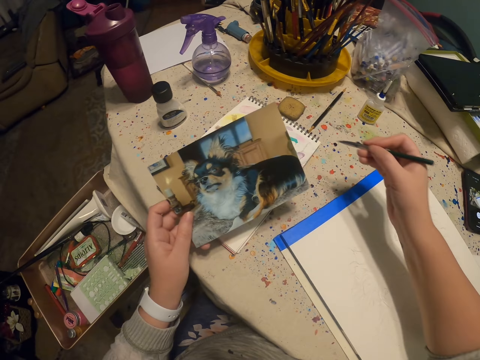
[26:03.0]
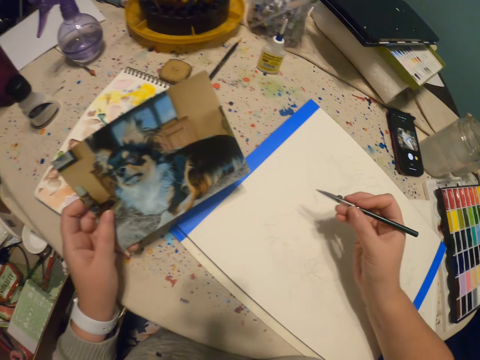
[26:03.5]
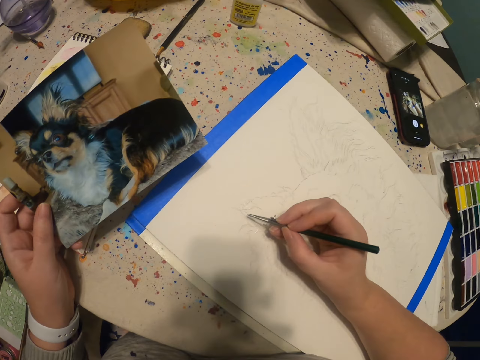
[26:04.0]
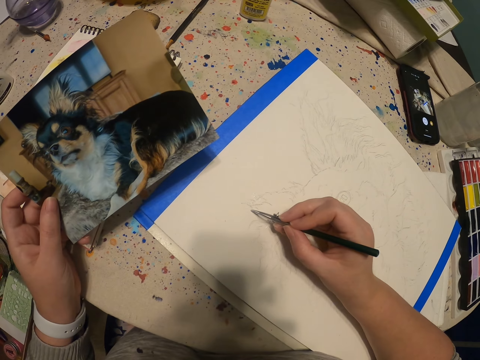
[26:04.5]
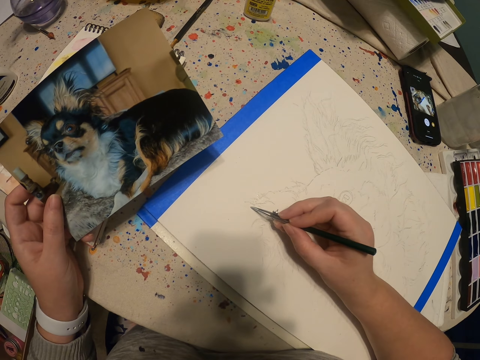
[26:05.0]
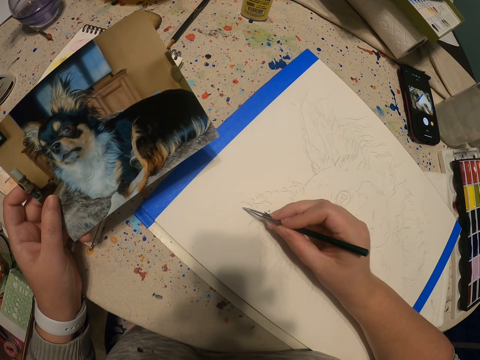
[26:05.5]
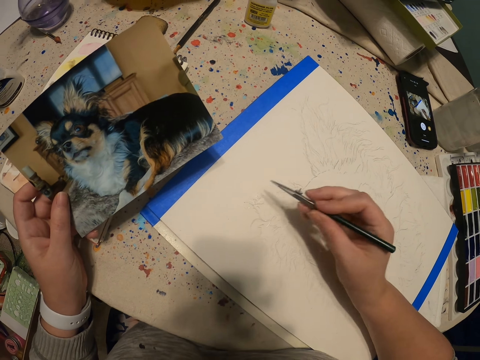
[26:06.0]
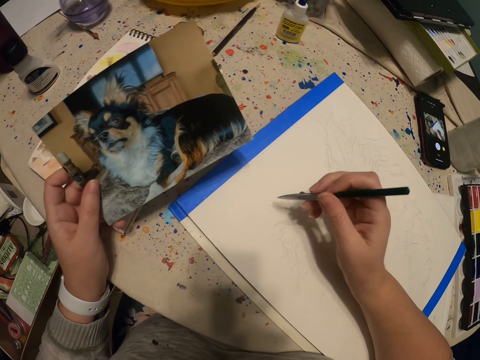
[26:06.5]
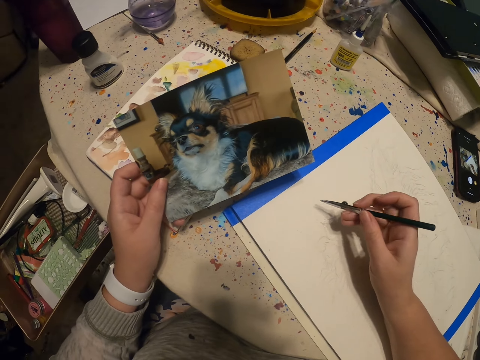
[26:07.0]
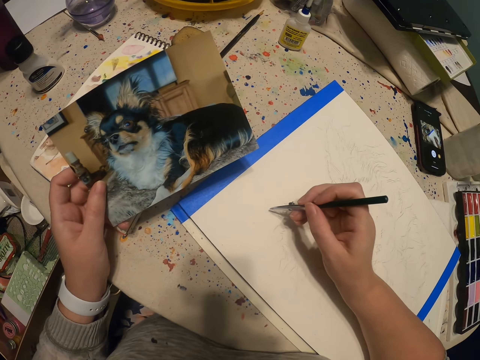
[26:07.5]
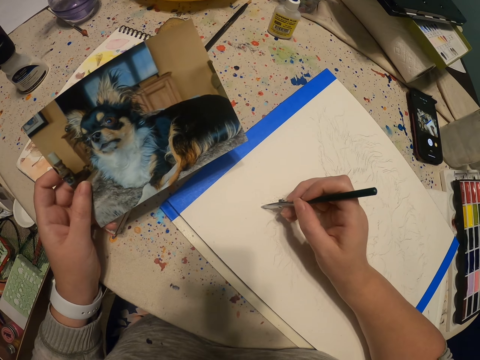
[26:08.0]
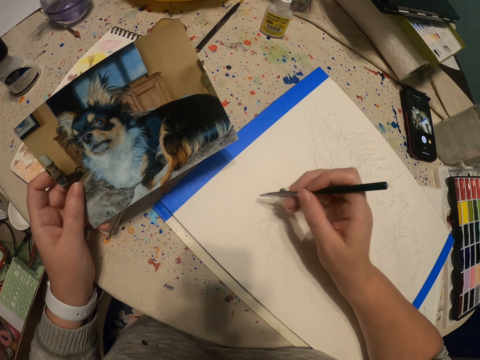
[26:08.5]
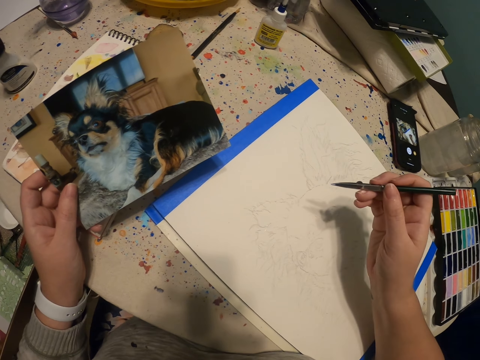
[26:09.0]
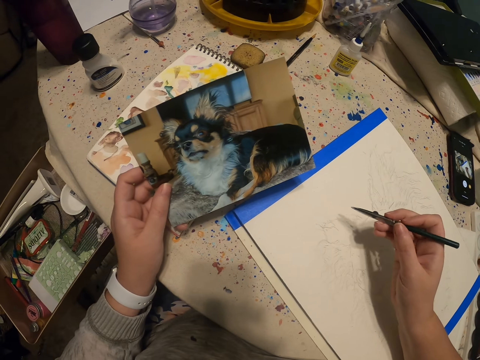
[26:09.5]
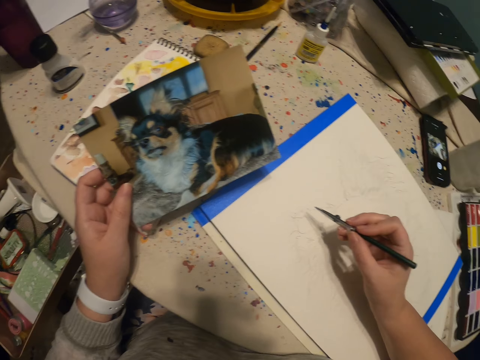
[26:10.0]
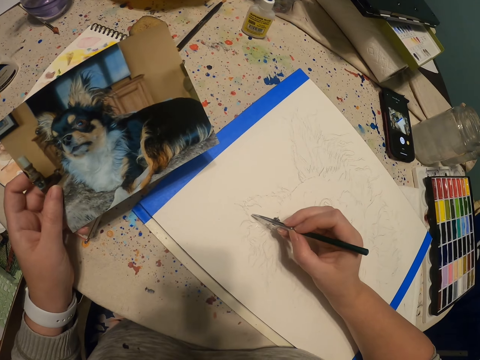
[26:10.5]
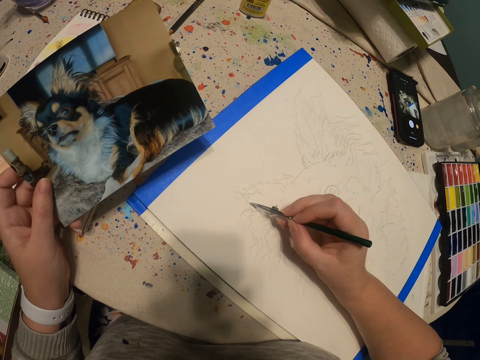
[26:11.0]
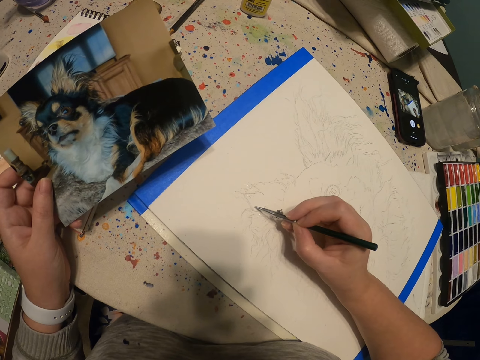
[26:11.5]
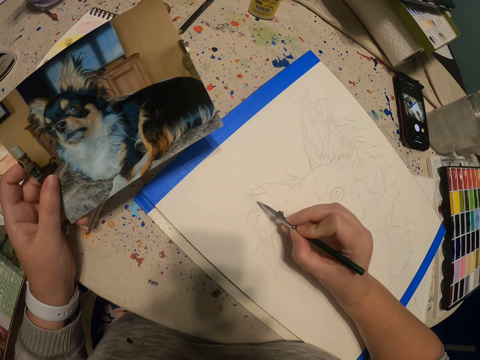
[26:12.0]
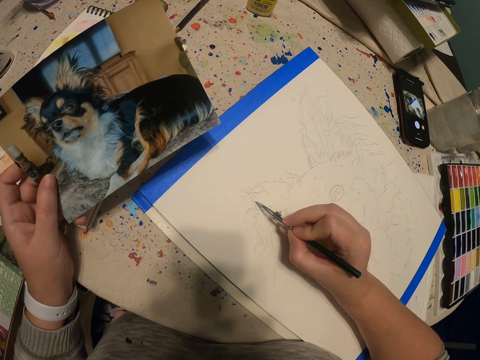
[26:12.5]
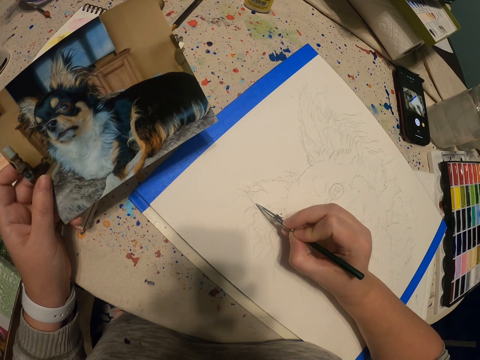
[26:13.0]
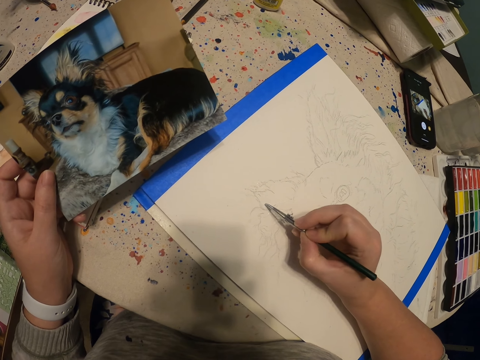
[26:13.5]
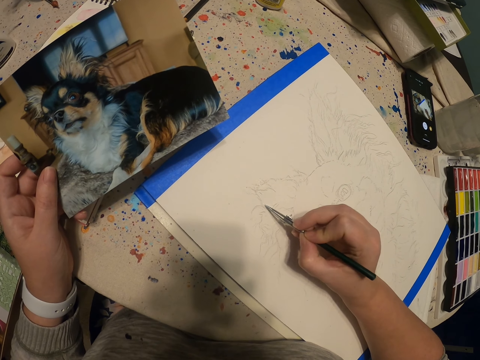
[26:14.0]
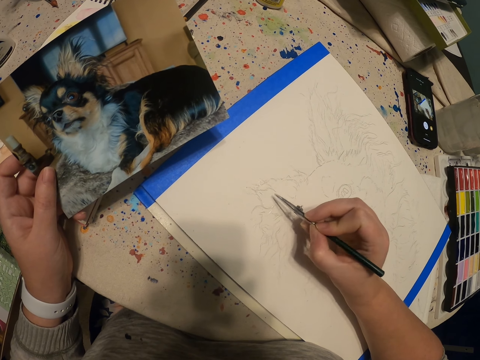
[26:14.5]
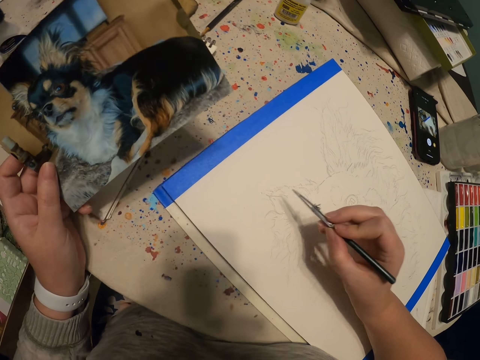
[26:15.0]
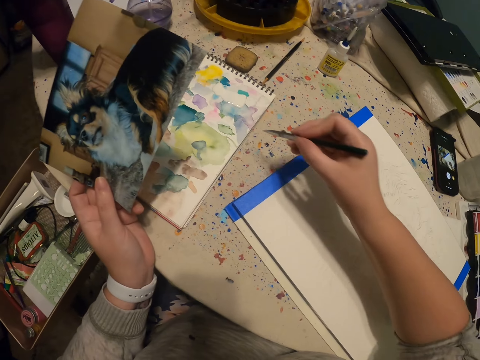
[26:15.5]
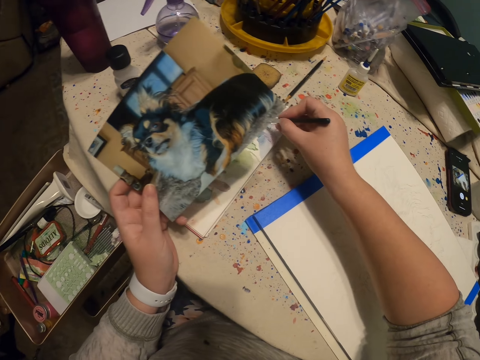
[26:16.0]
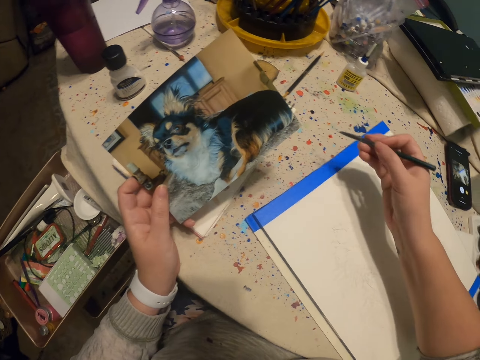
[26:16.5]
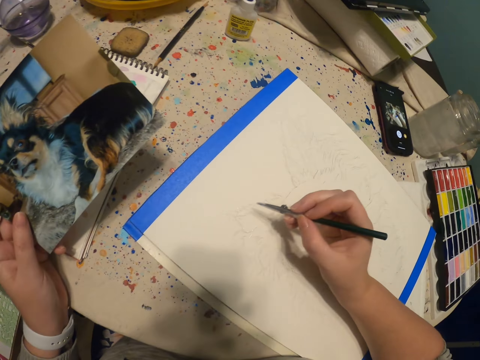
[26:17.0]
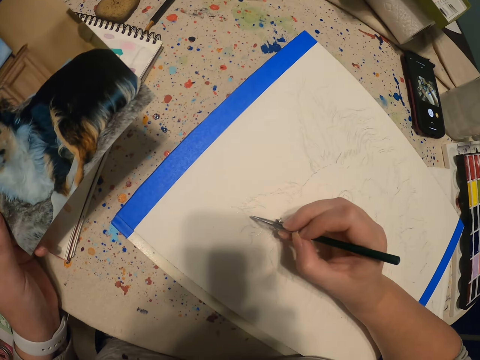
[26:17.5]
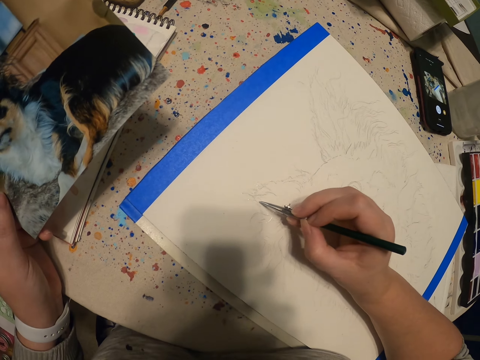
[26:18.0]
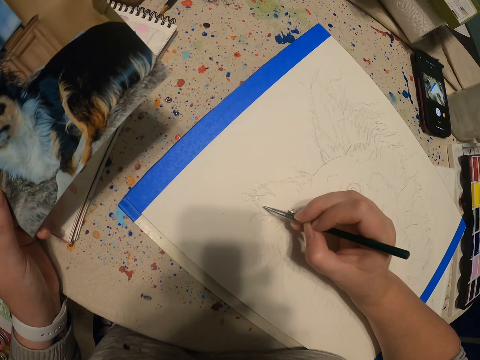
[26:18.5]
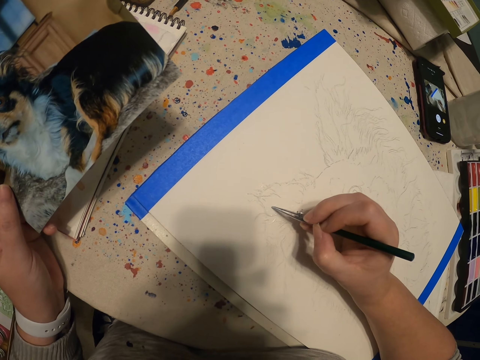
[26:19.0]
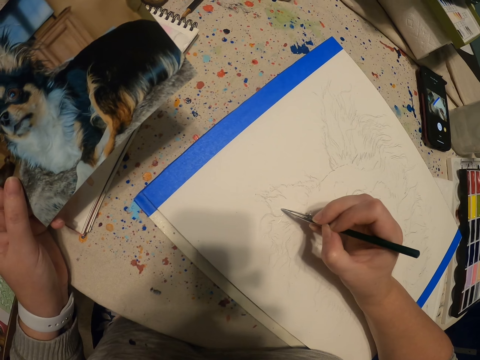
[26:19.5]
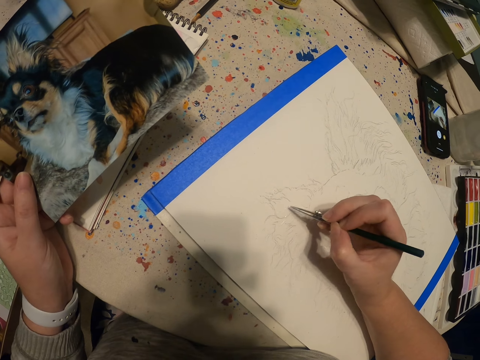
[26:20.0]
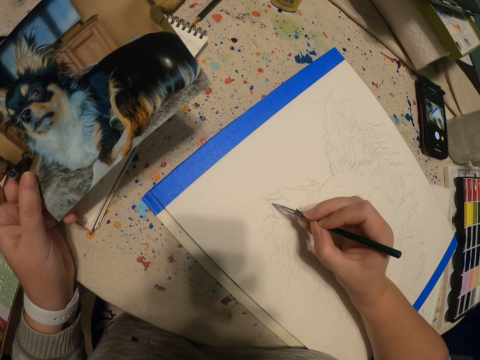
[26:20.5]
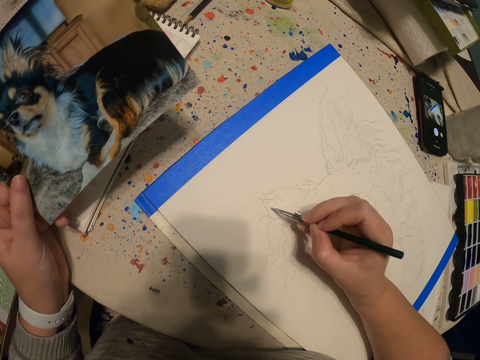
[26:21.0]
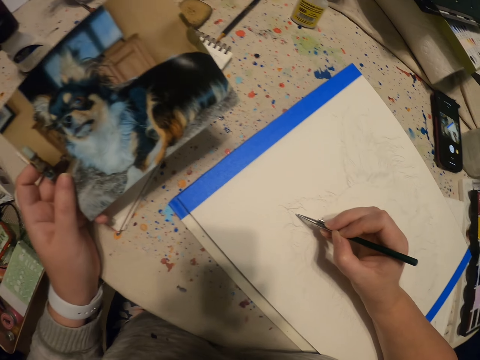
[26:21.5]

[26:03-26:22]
The camera wearer scoops paint with a paint pen. They draw a dog on the book with the paint pen. They scoop paint with the paint pen. They draw the dog on the book with the paint pen.

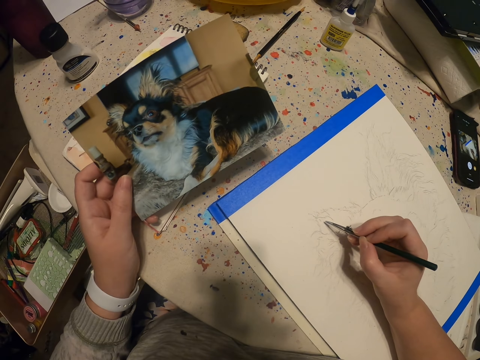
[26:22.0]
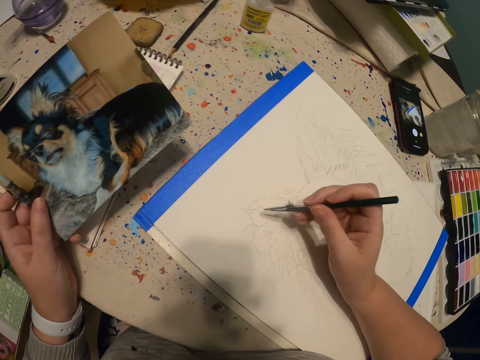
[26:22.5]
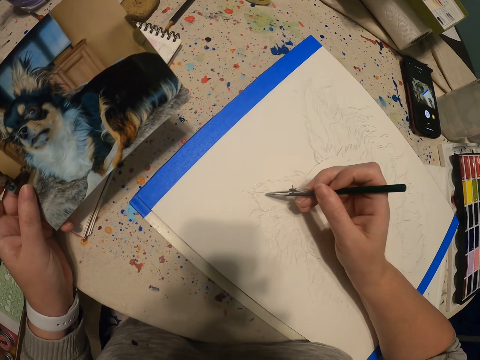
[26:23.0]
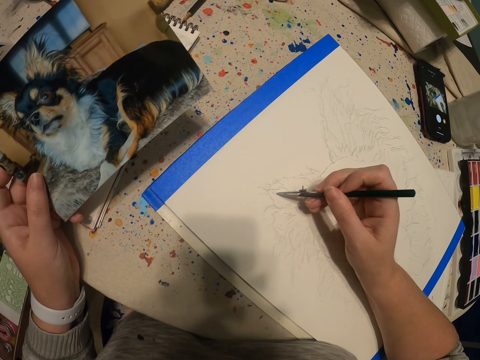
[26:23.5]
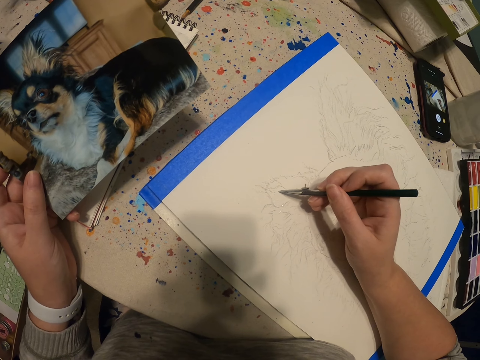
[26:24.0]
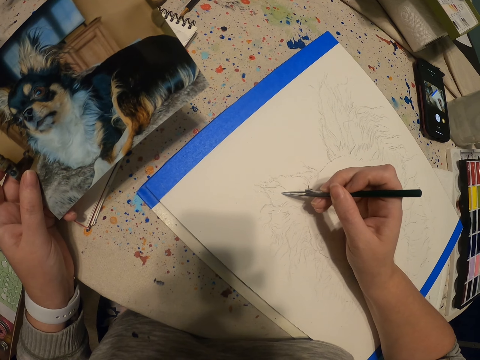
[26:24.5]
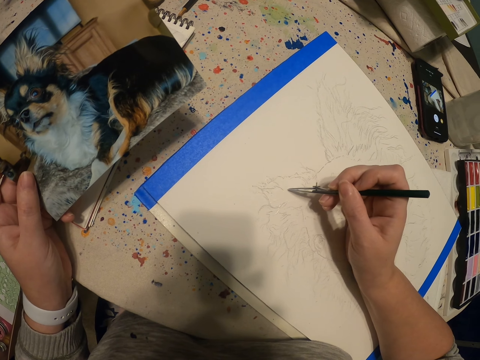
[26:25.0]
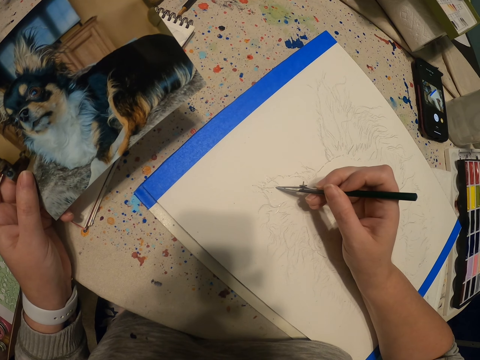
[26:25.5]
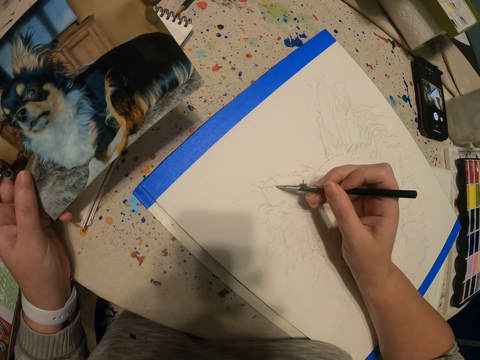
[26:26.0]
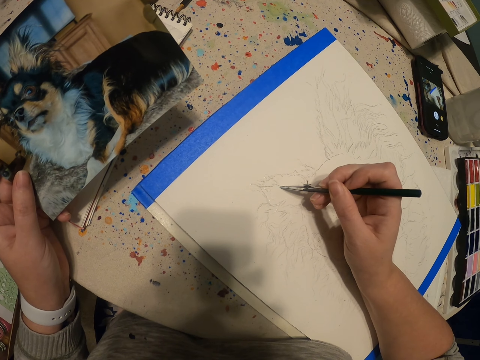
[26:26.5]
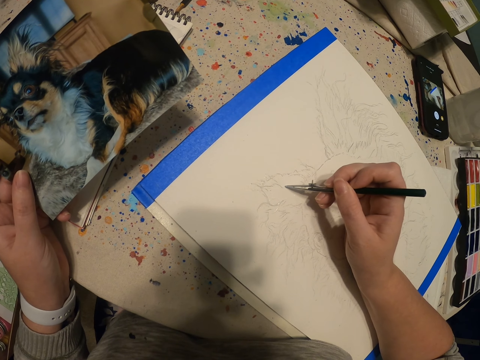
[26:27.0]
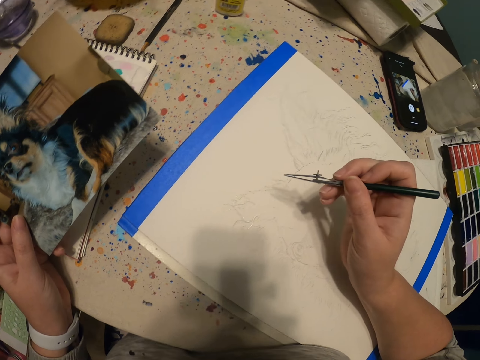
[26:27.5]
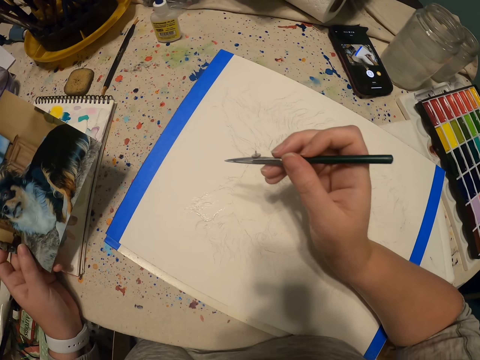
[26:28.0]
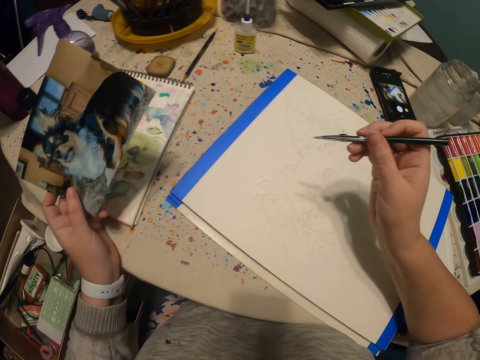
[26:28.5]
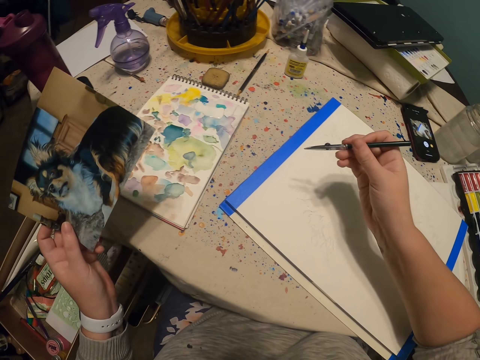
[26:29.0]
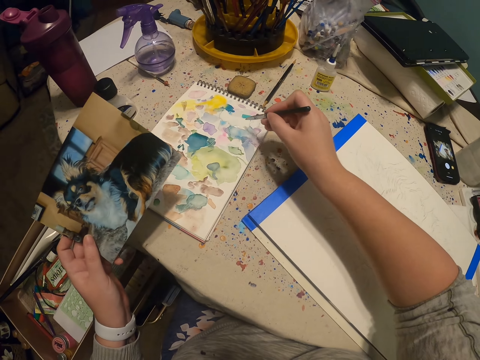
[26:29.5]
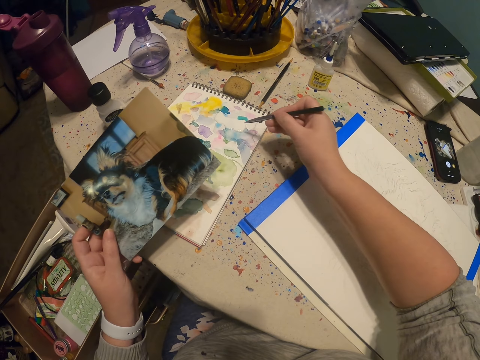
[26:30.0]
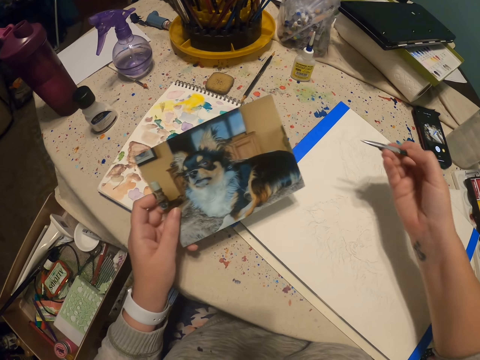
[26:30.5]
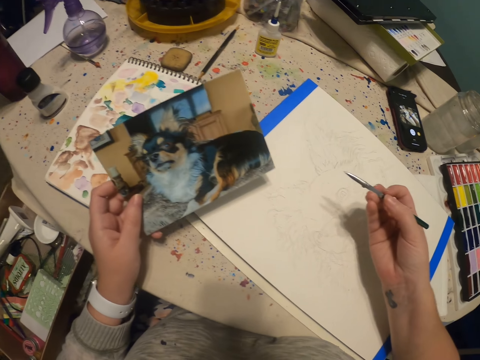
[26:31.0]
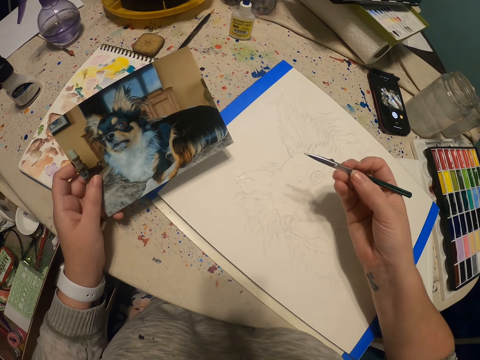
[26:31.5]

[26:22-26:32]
The camera wearer scoops paint with a paint pen.
